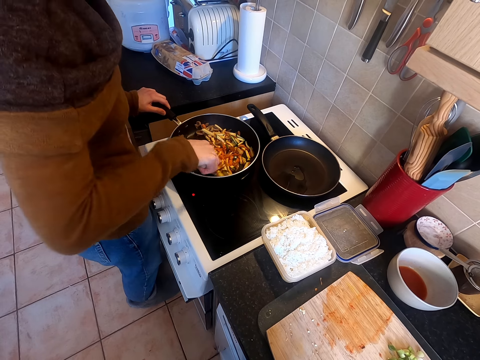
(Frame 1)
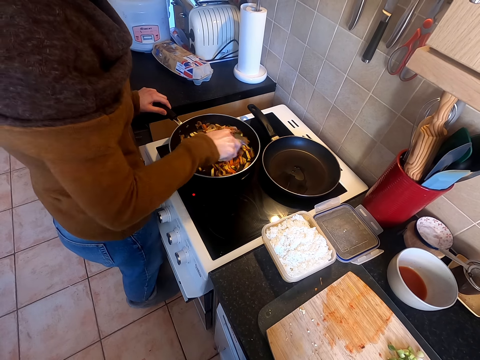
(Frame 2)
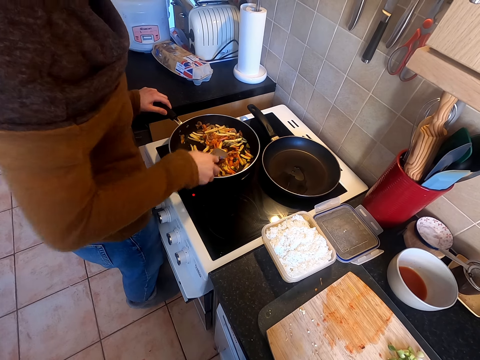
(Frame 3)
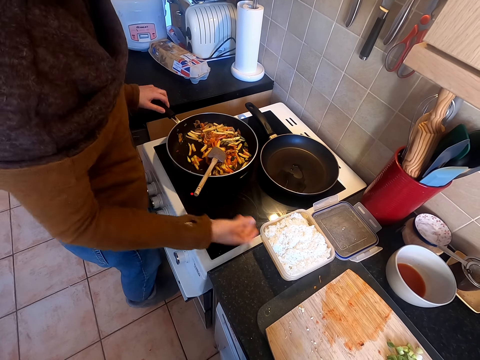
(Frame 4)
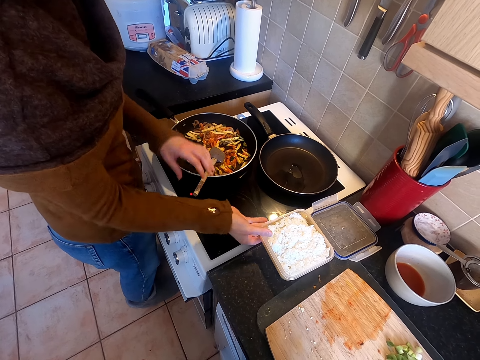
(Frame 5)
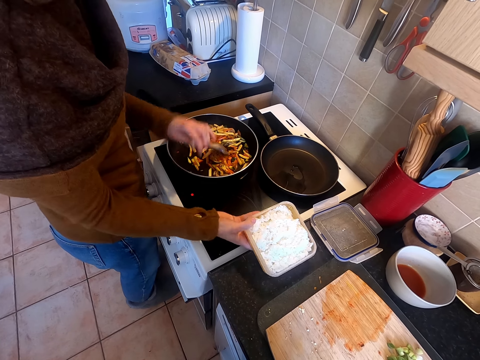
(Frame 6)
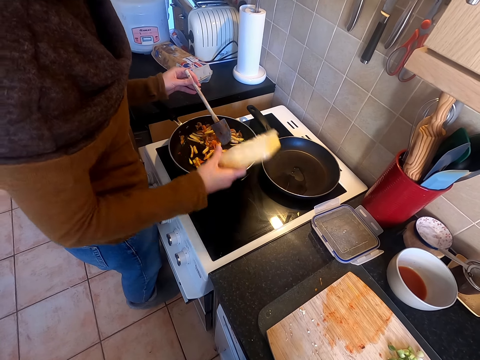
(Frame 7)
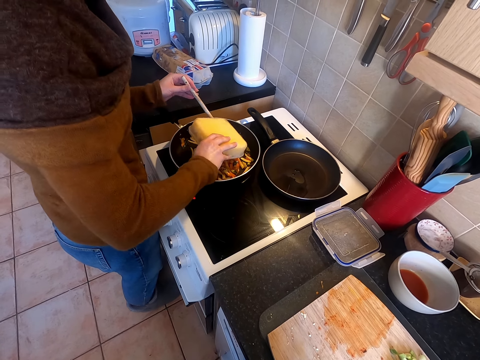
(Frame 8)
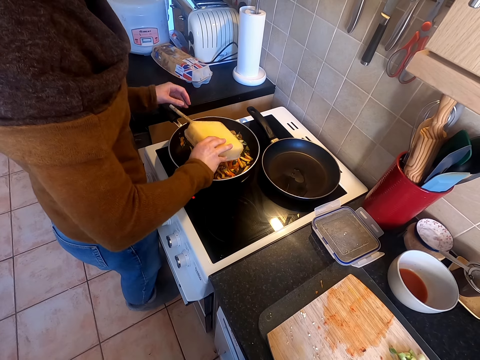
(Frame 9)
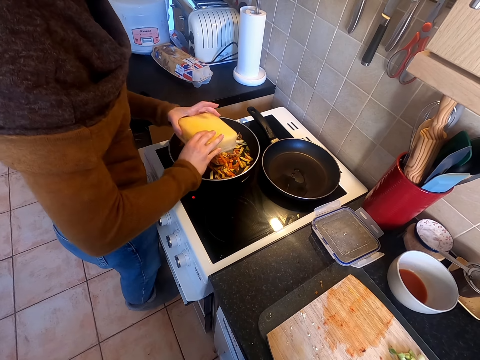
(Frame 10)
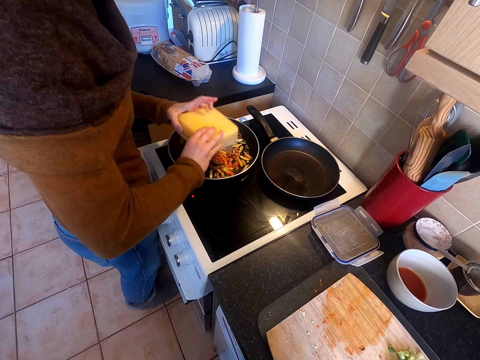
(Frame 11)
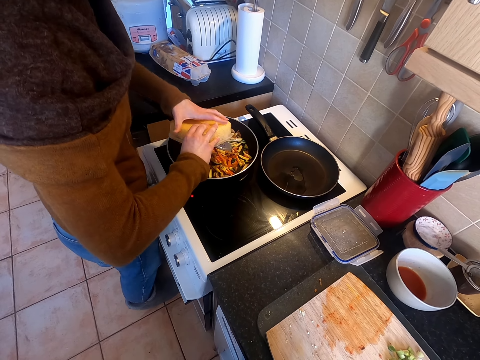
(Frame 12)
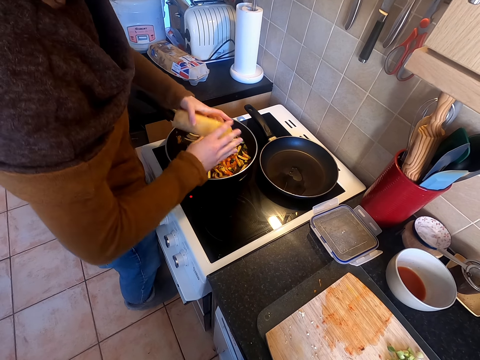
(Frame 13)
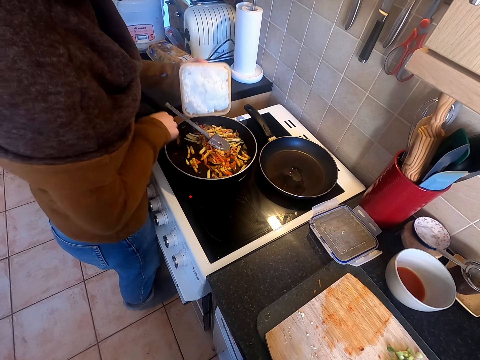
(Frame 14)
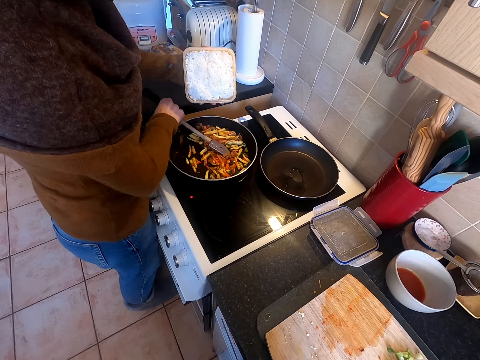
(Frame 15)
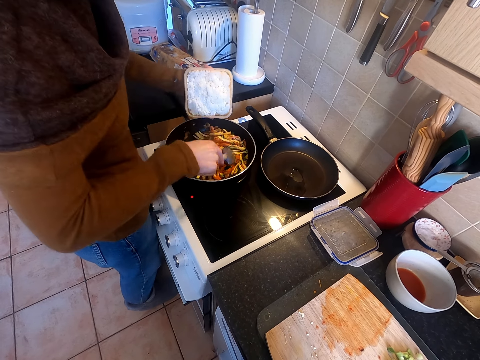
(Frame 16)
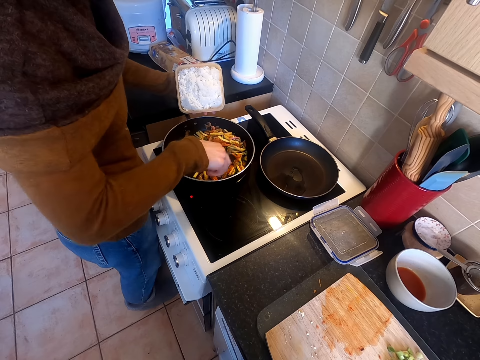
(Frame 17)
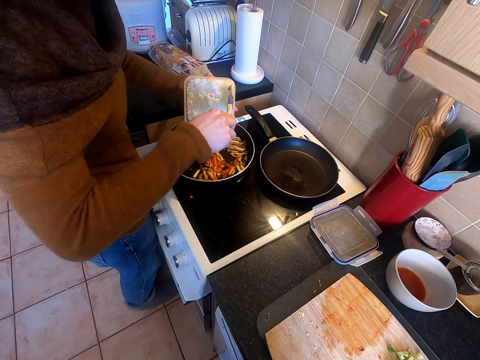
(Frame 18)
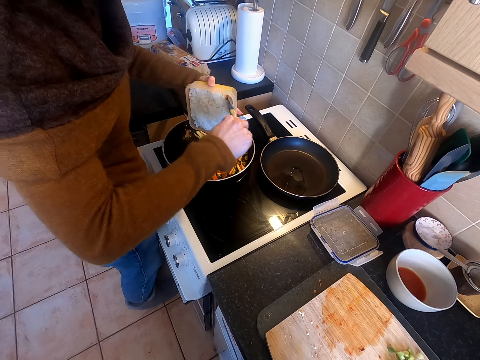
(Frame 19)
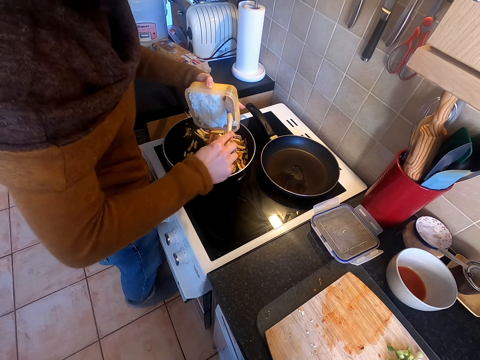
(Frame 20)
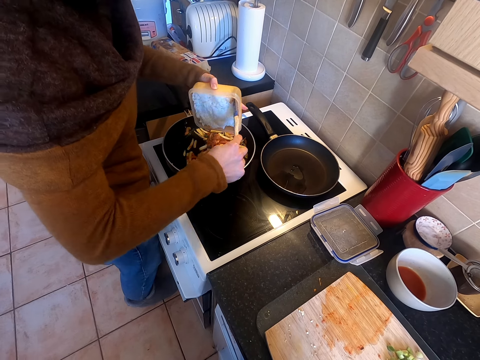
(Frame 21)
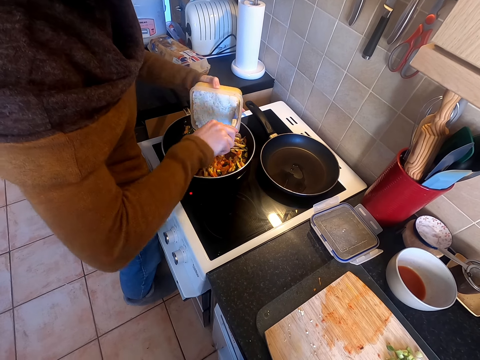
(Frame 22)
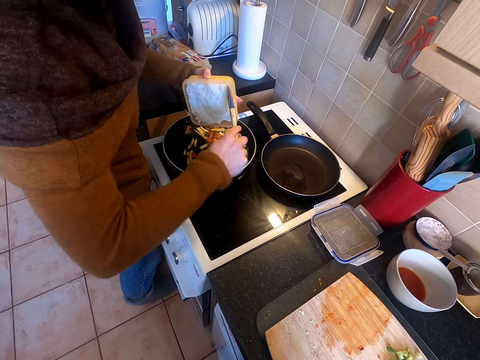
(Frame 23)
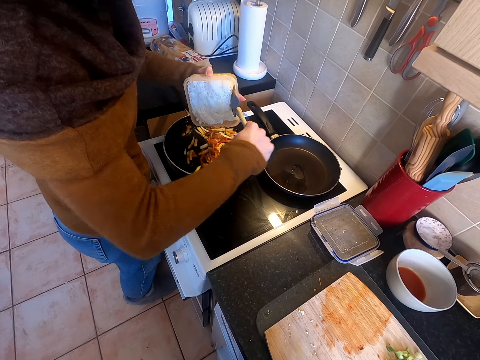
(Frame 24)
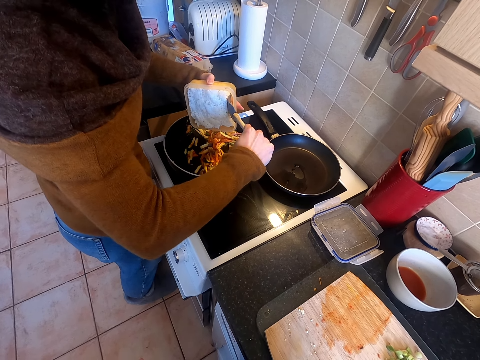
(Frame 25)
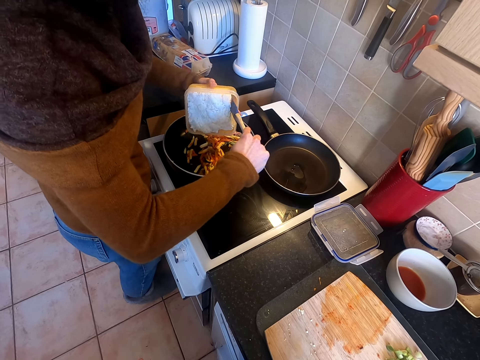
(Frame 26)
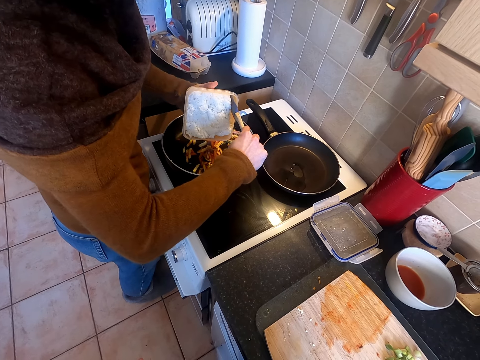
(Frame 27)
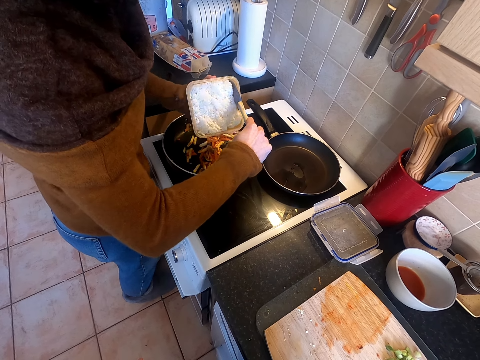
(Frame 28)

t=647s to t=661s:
A woman pours rice in the pan. The woman picks something from the counter top. The camera wearer removes something from the container with a stirring stick.

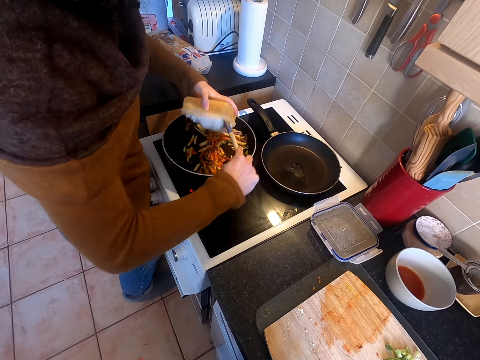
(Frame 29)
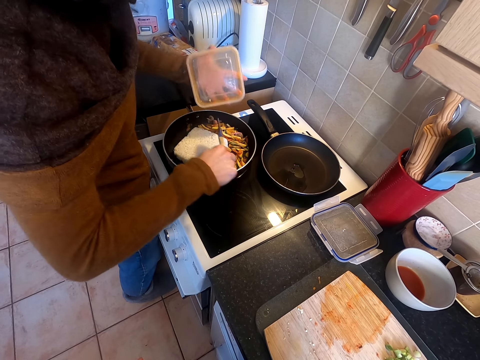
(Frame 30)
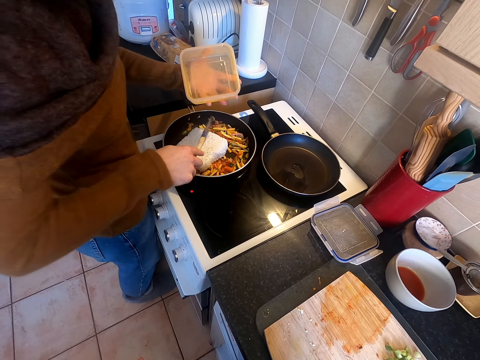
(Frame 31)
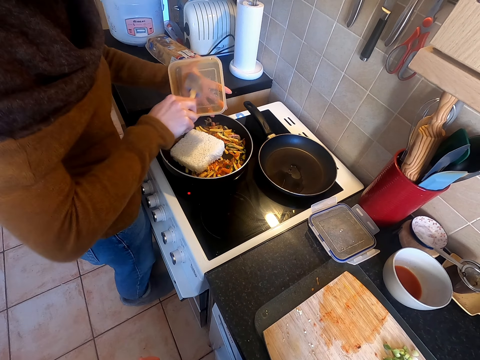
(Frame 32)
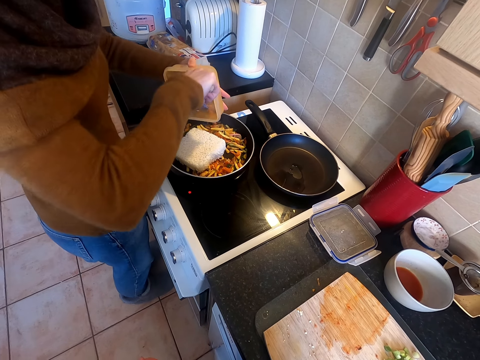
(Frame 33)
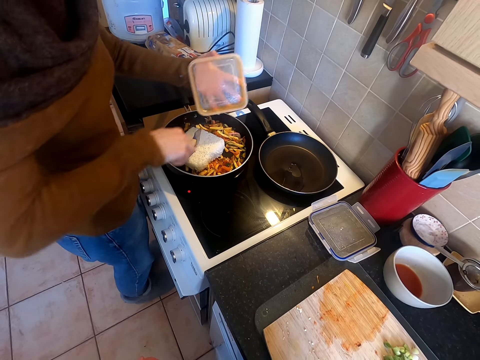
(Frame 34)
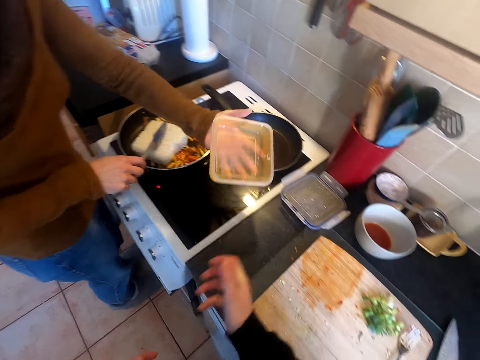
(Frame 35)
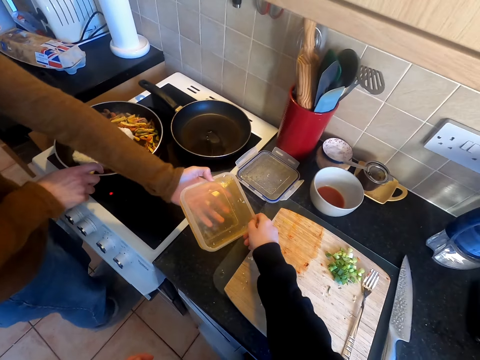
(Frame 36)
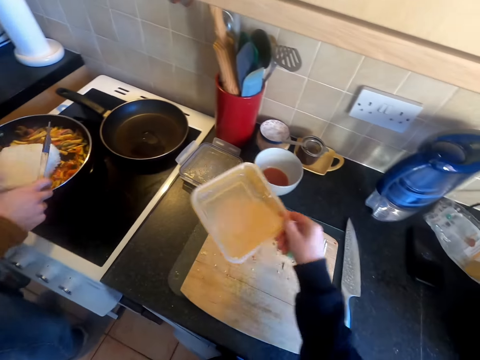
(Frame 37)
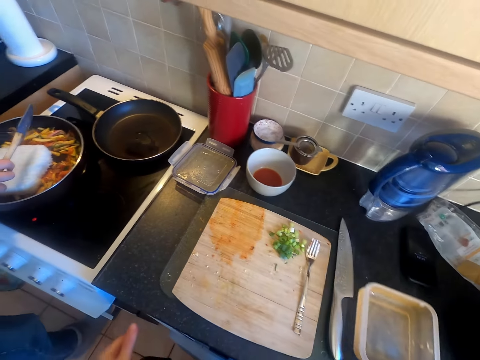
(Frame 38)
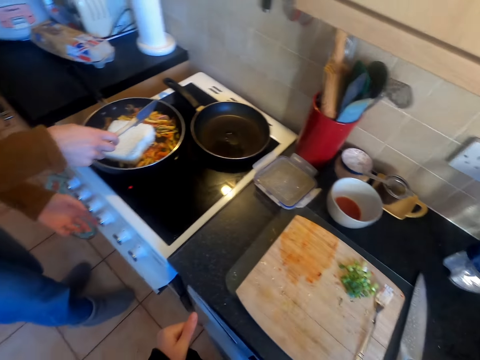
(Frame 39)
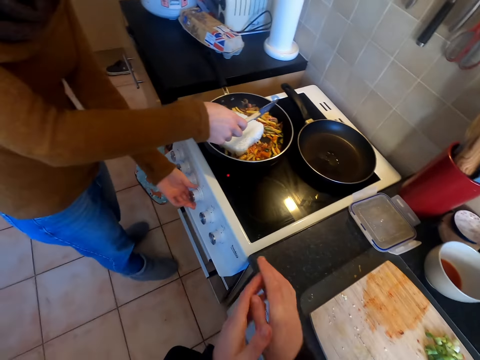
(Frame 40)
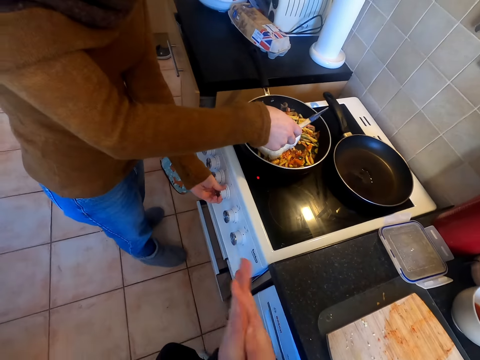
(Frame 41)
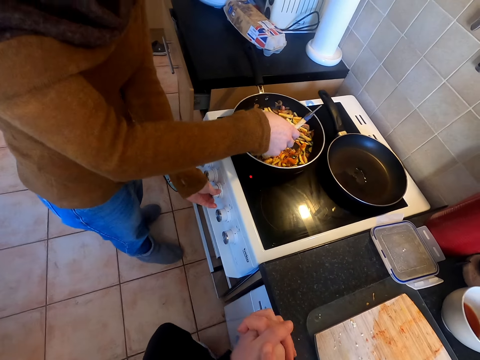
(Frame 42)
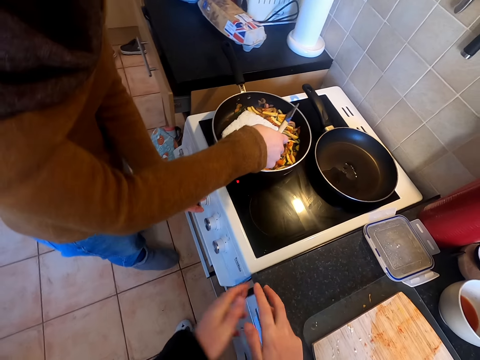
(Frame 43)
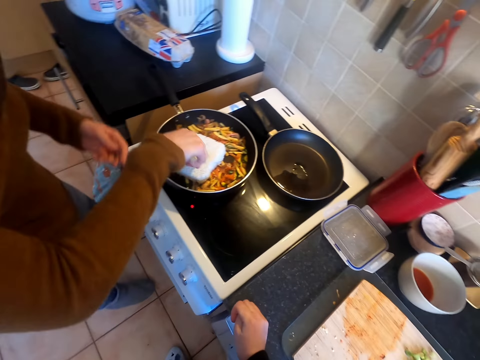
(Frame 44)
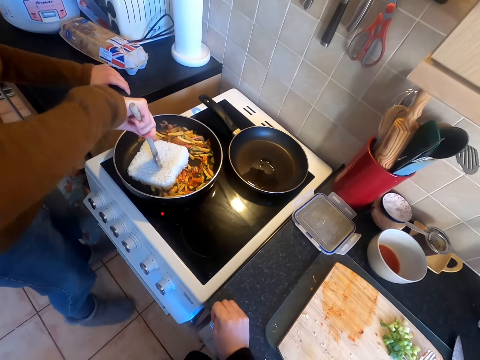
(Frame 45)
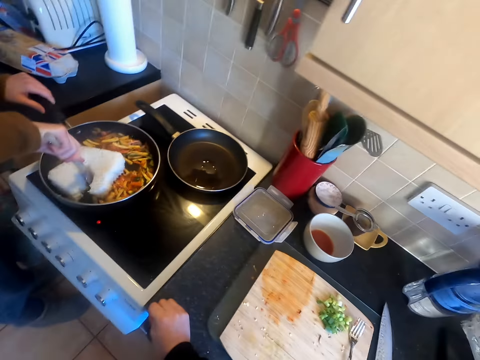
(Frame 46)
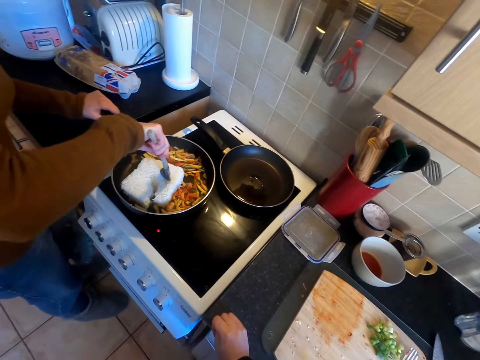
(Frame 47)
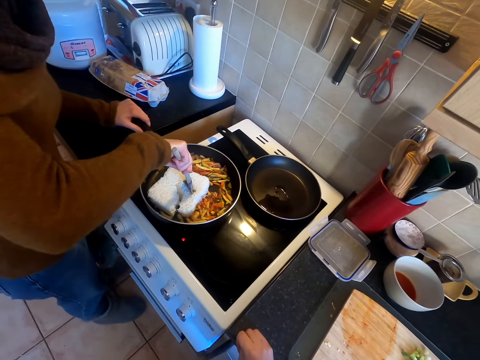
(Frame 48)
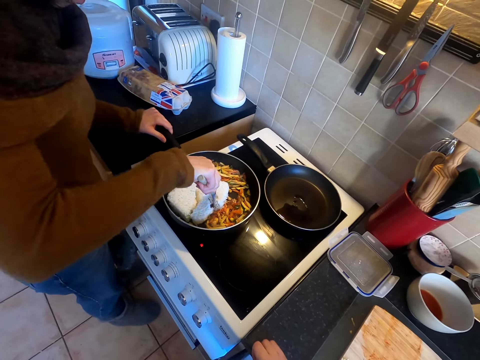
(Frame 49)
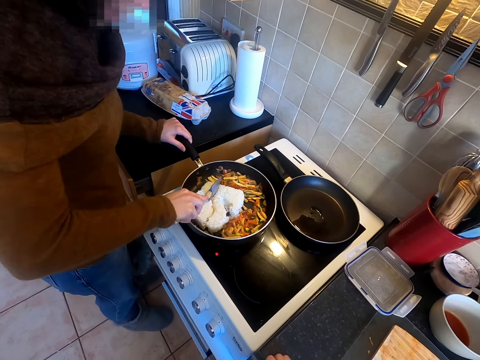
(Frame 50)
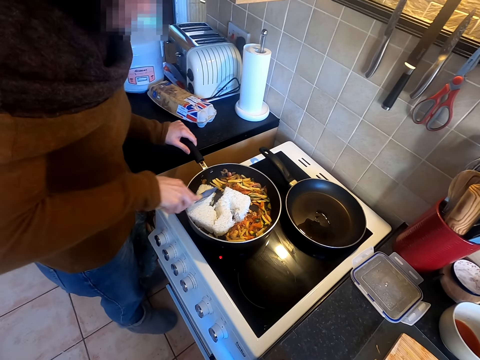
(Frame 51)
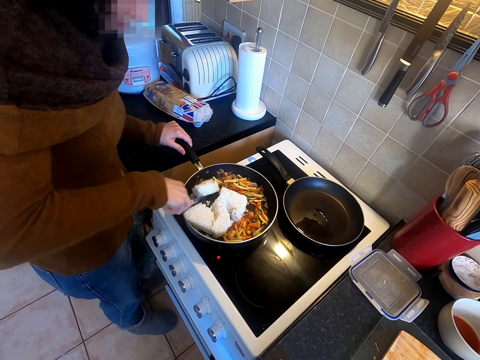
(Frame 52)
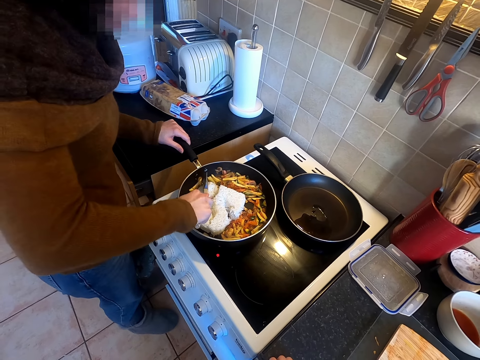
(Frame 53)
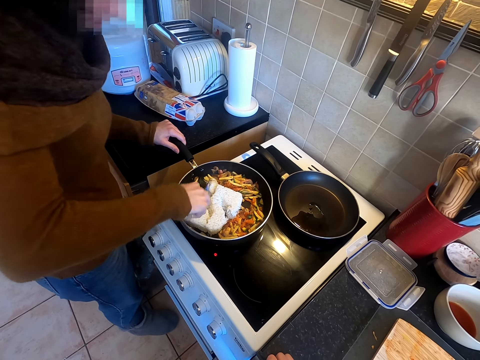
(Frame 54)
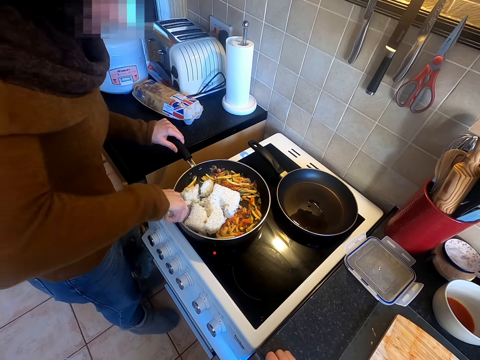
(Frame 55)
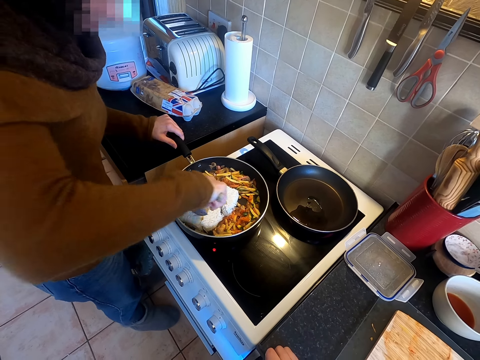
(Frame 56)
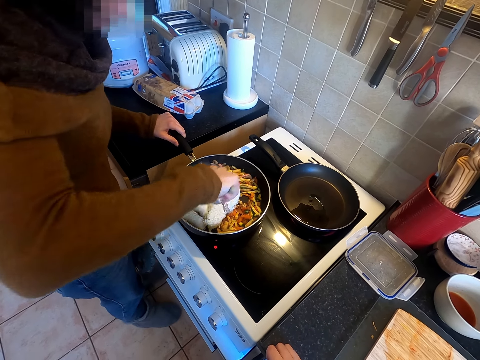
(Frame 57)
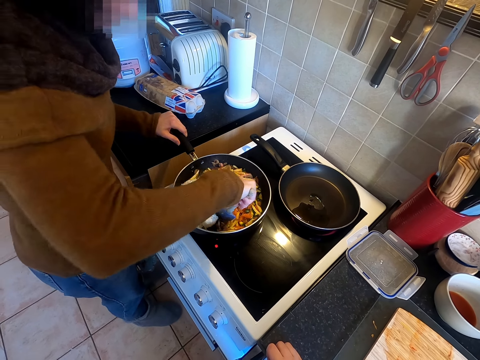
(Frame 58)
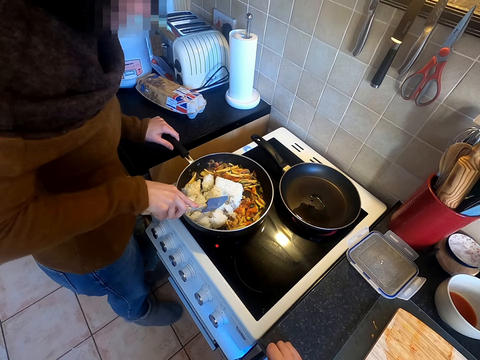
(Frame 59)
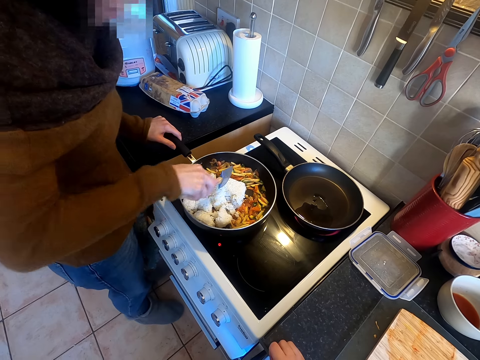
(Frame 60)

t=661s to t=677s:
The camera wearer scrubs something from the container. A woman passes the tin to the camera wearer. The woman converses with the camera wearer and adjusts the fire on the cooker. The camera wearer responds to the woman. They do something. The woman breaks food in the pan with a spoon.
